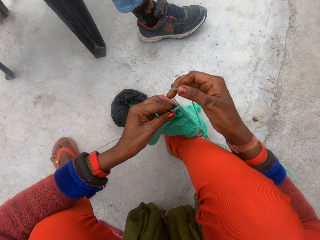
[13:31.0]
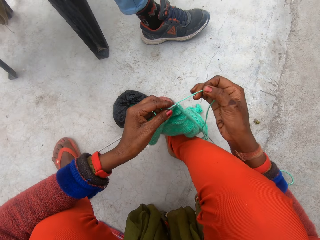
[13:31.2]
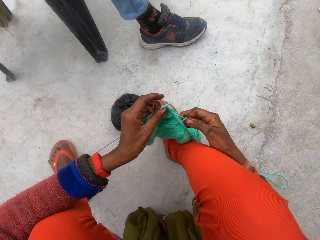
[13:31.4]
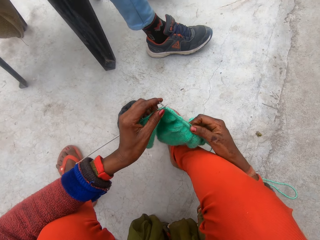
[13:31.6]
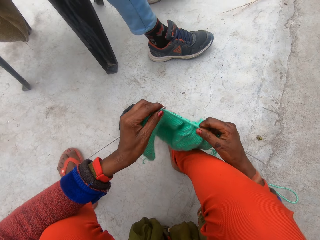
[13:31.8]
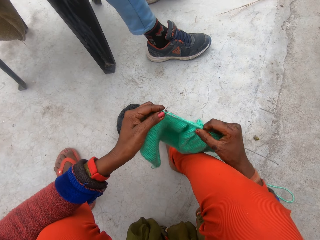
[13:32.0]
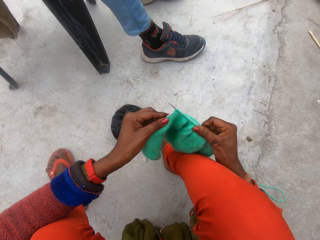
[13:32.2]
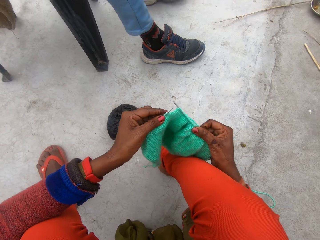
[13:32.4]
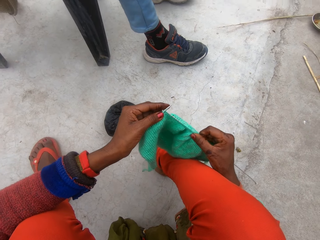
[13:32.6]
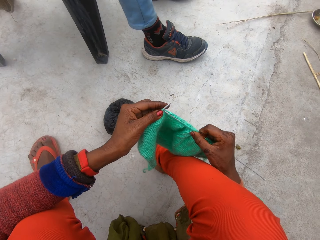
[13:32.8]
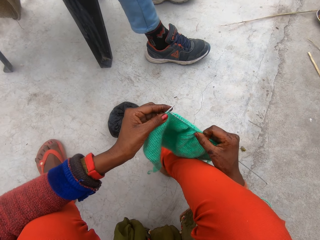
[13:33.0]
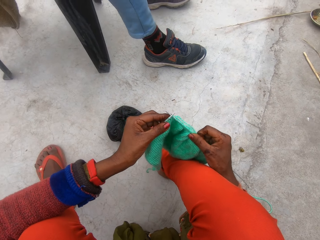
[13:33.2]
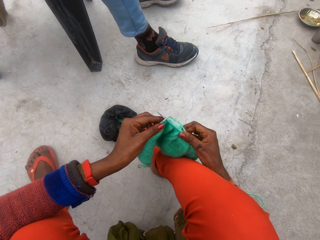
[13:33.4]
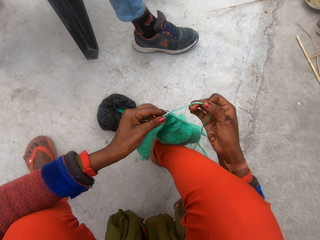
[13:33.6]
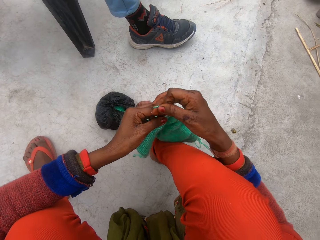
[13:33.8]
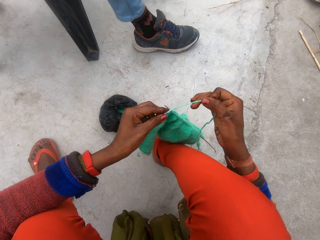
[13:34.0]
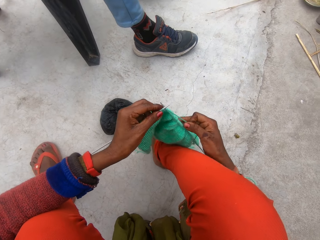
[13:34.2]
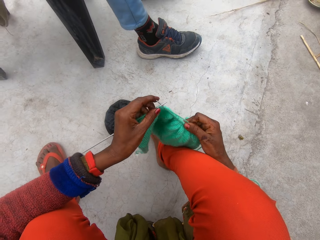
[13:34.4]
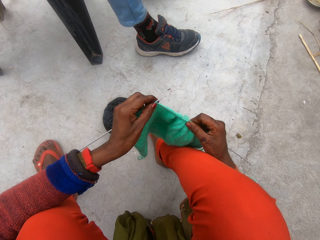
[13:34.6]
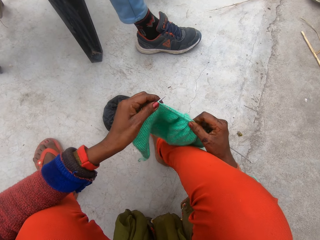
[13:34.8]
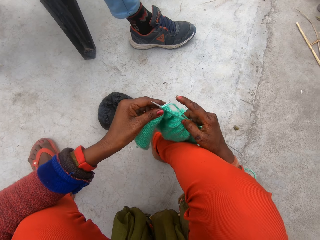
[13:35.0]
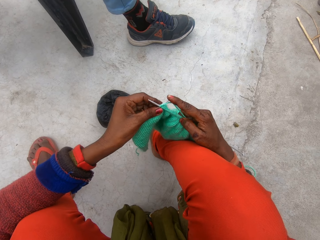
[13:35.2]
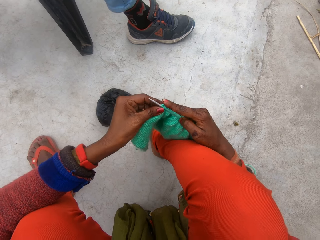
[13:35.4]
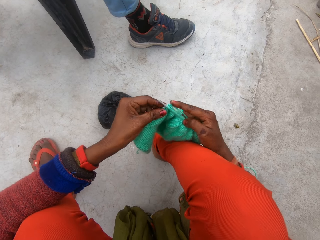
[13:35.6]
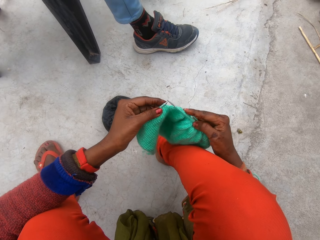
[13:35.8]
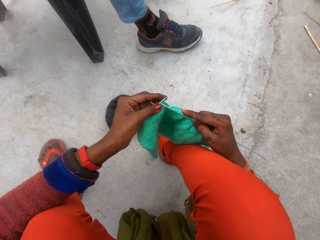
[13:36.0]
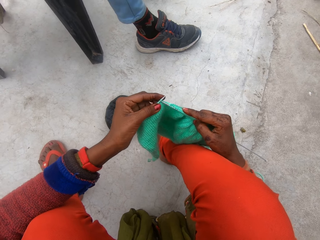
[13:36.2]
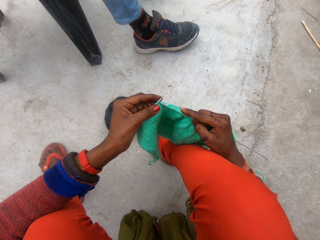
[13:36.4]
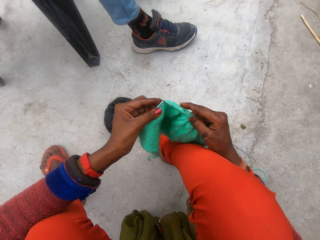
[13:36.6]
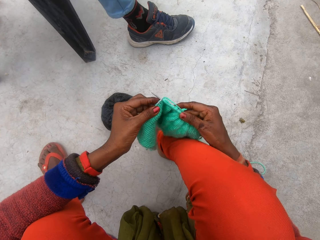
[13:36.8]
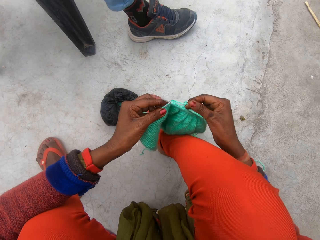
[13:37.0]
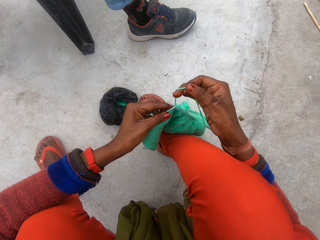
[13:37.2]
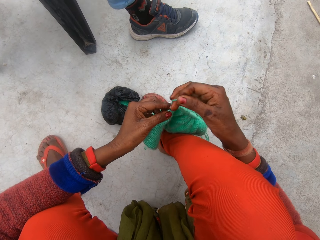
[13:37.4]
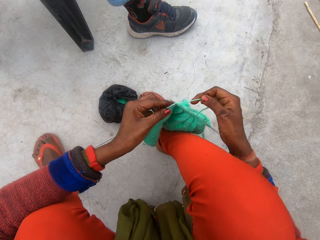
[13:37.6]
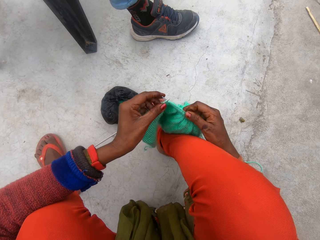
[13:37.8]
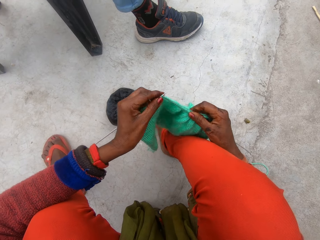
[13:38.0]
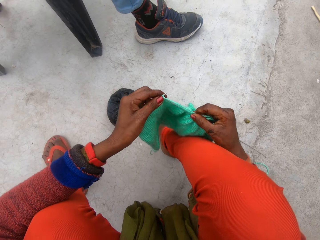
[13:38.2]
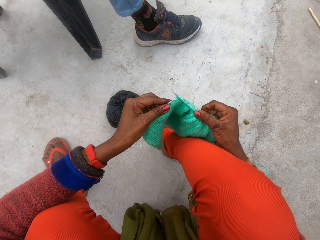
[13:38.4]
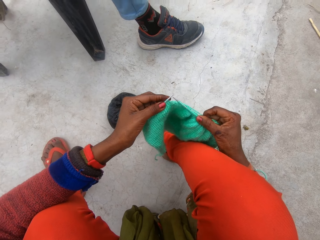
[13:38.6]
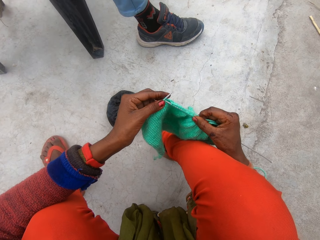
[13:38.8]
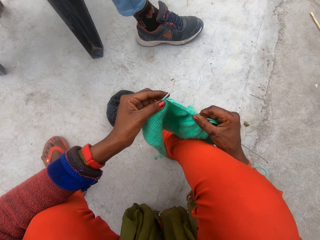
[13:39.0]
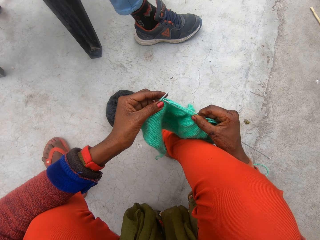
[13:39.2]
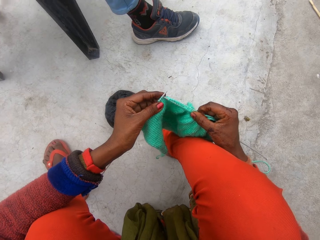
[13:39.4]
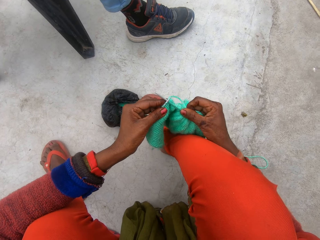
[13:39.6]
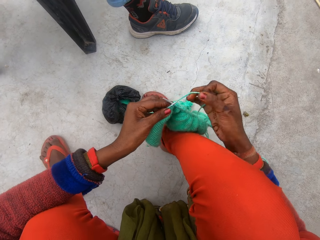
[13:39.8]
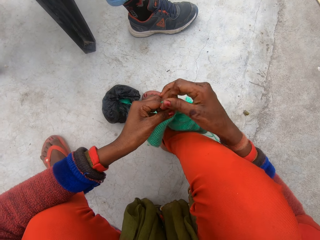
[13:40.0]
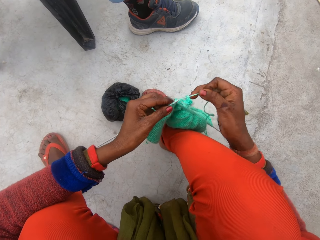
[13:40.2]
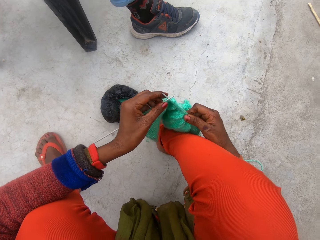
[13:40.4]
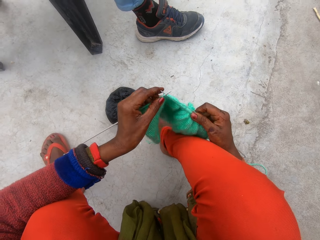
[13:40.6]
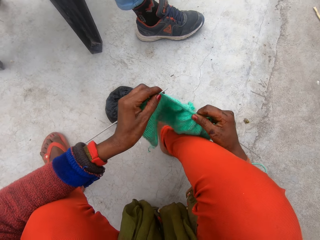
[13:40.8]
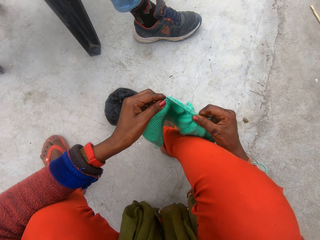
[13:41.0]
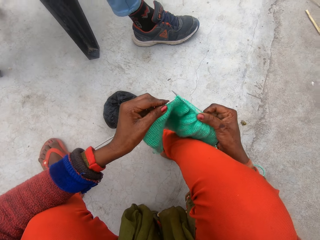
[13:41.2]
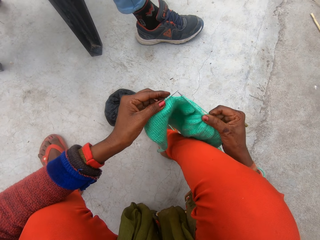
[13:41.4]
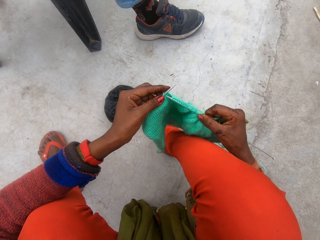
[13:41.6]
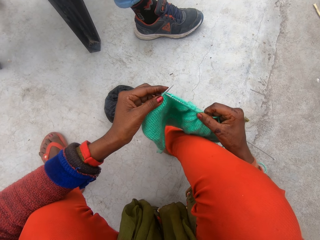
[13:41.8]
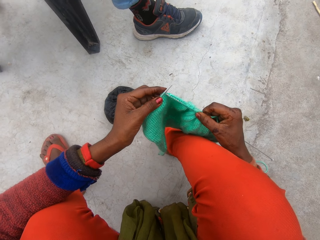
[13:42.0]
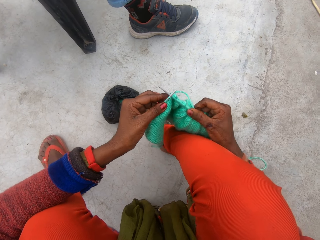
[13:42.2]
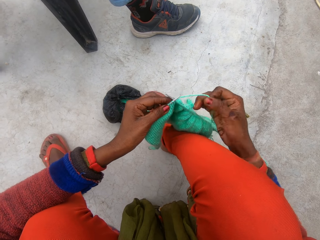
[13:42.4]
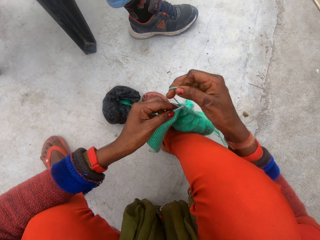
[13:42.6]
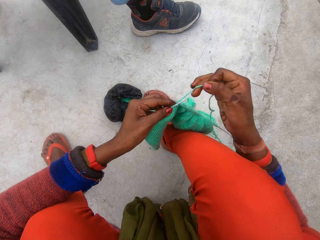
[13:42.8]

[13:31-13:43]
The camera wearer loops the wool around the knitting needles with her right hand. She knits the cloth with the knitting needles in her hands. She loops the wool around the knitting needles with her right hand. She knits the cloth with the knitting needles in her hands. She loops the wool around the knitting needles with her right hand. She knits the cloth with the knitting needles in her hands. She loops the wool around the knitting needles with her right hand. She knits the cloth with the knitting needles in her hands.

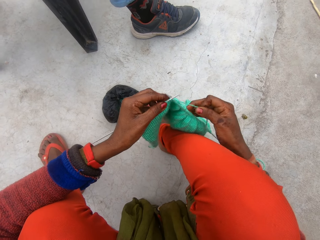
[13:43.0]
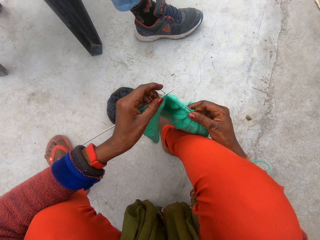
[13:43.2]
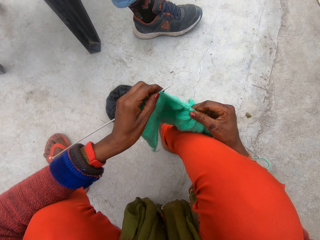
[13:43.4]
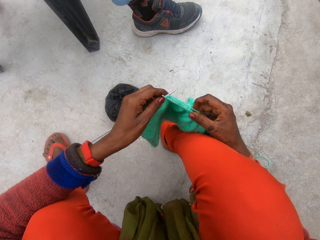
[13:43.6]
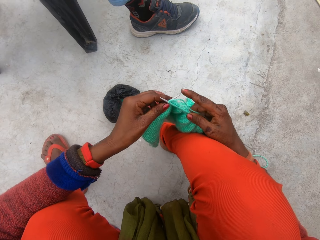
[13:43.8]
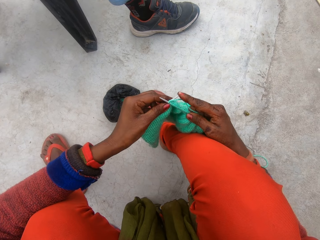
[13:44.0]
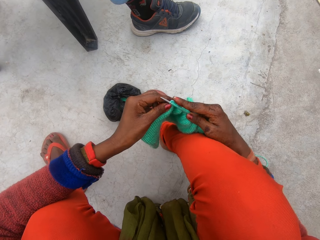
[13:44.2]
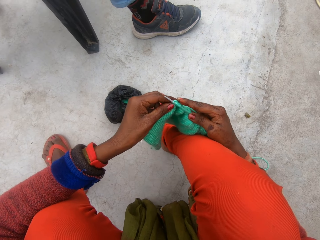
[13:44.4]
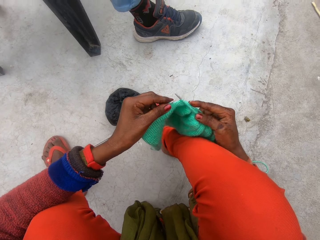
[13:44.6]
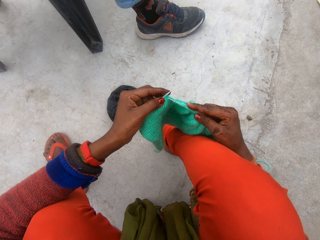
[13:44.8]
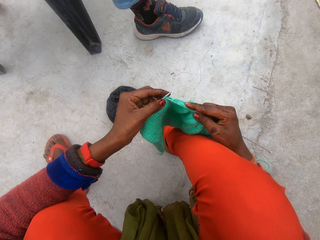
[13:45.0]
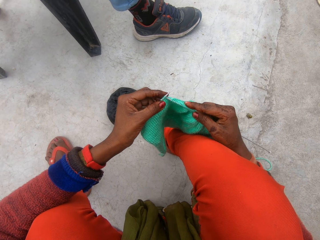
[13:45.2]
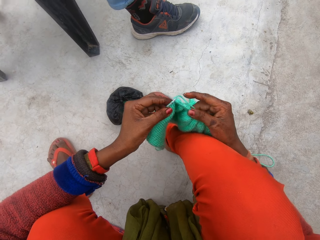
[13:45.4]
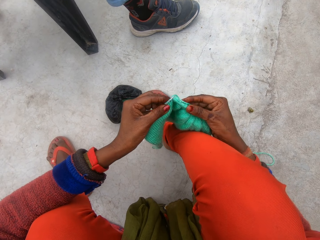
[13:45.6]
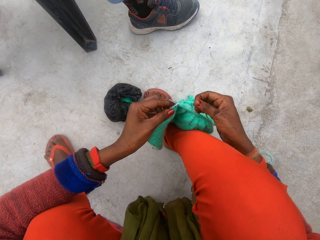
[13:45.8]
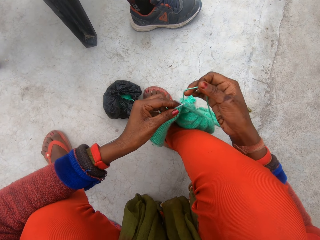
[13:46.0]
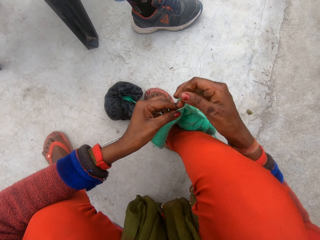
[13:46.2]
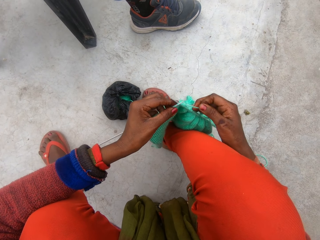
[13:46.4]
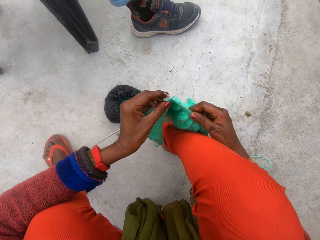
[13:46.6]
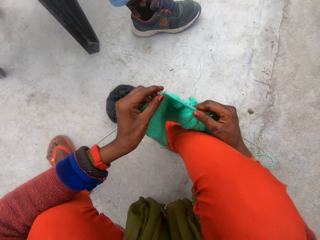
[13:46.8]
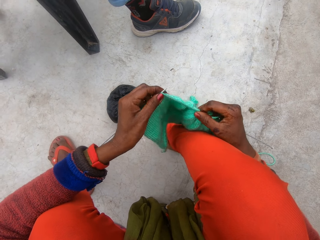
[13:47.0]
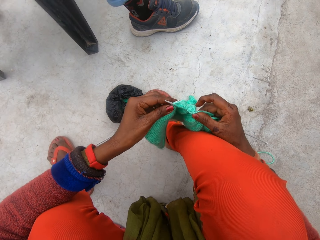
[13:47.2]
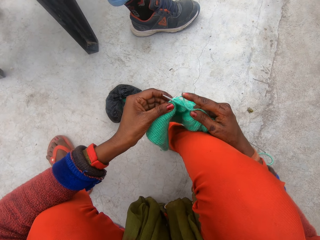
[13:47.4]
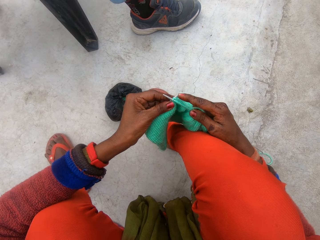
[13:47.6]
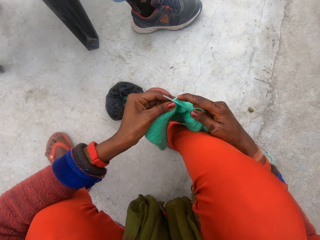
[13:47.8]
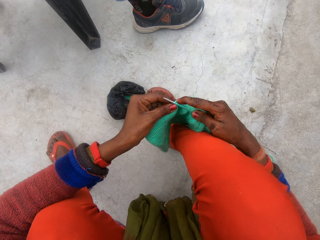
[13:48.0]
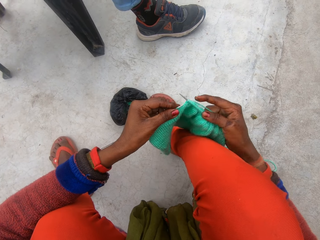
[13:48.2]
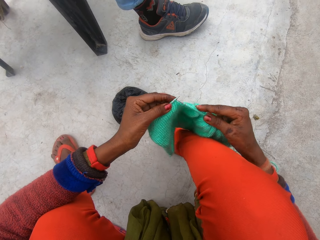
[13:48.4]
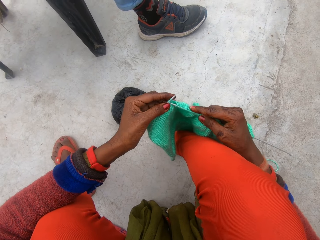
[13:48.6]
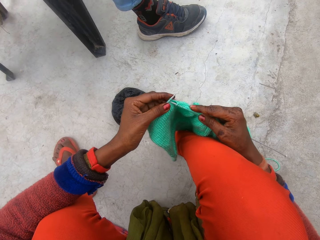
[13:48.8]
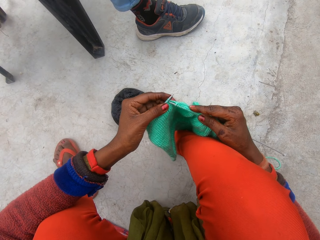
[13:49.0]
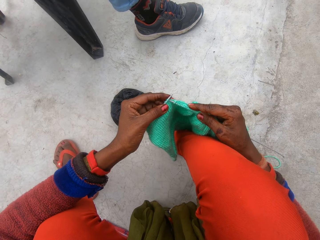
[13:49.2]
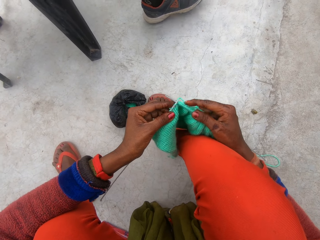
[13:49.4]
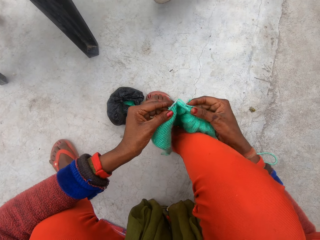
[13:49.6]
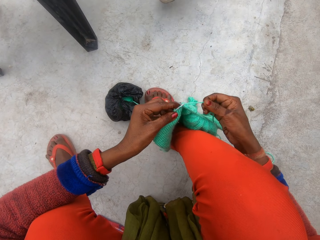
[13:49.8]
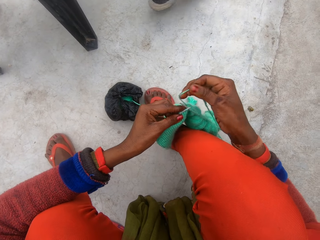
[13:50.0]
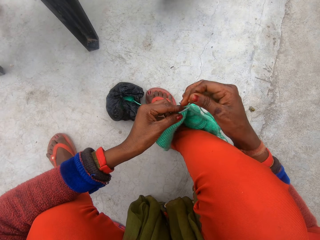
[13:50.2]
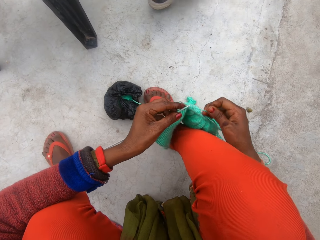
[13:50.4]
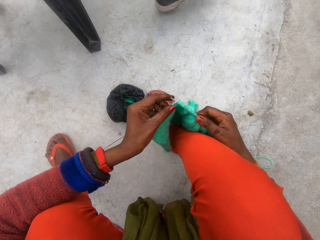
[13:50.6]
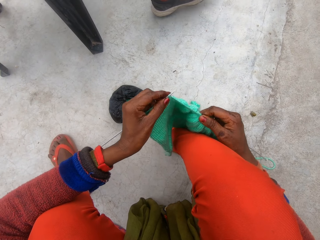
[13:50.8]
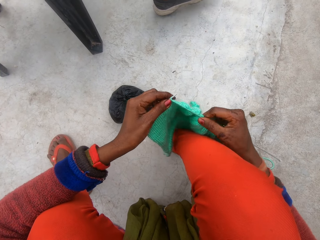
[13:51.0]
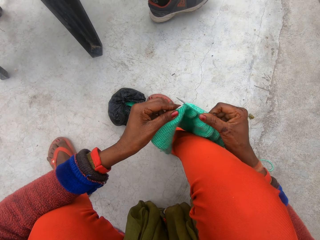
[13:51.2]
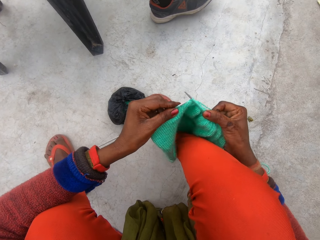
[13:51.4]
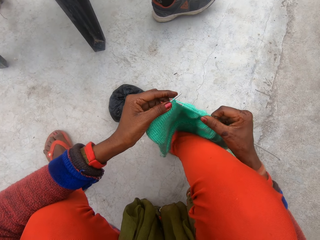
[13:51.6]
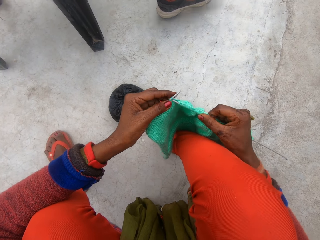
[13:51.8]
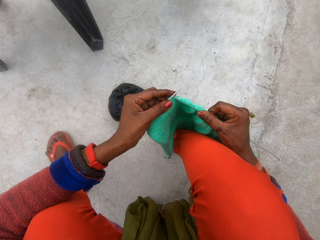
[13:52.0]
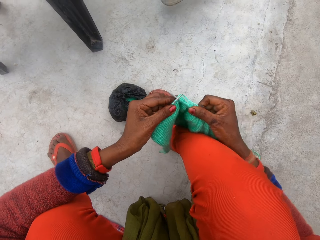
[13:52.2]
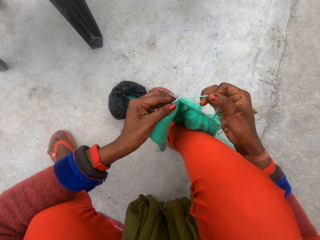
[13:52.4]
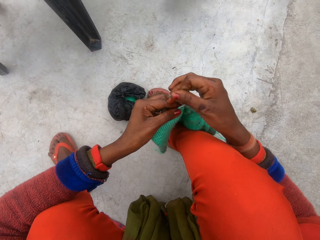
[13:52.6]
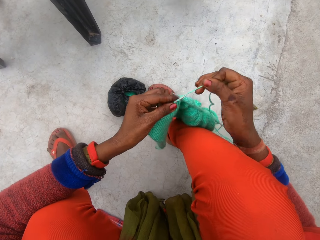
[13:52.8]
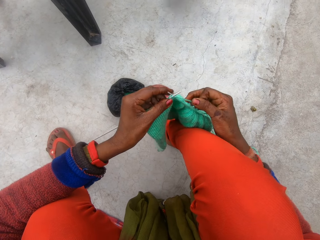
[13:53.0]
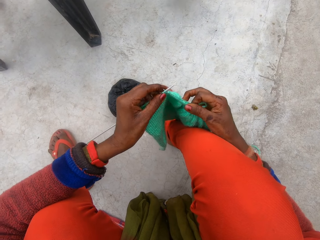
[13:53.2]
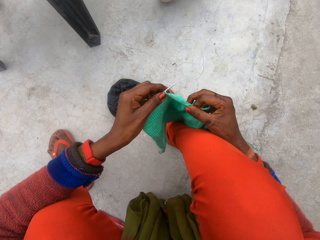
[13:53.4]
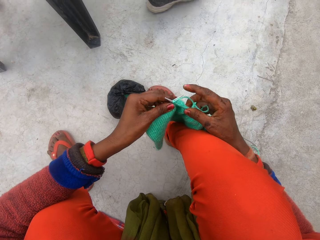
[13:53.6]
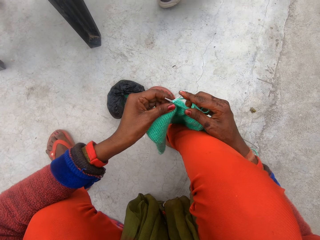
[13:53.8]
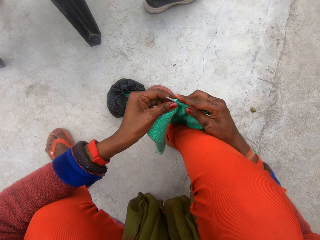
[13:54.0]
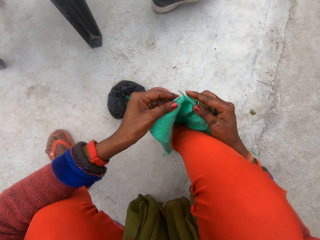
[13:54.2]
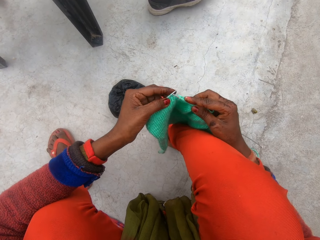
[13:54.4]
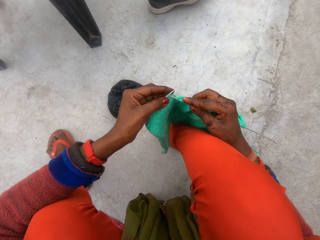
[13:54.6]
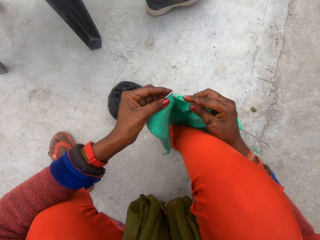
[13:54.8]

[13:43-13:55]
The camera wearer loops the wool around the knitting needles with her right hand. She knits the cloth with the knitting needles in her hands. She loops the wool around the knitting needles with her right hand. She knits the cloth with the knitting needles in her hands. She loops the wool around the knitting needles with her right hand. She does it again. She knits the cloth with the knitting needles in her hands. She loops the wool around the knitting needles with her right hand. She knits the cloth with the knitting needles in her hands.
